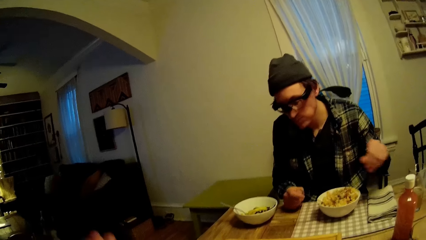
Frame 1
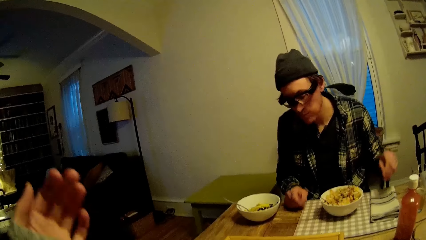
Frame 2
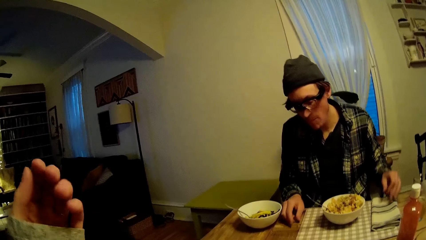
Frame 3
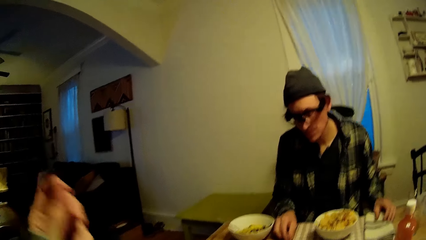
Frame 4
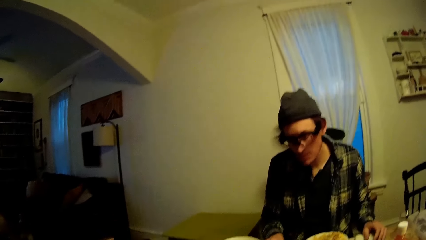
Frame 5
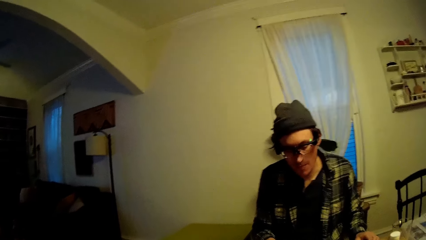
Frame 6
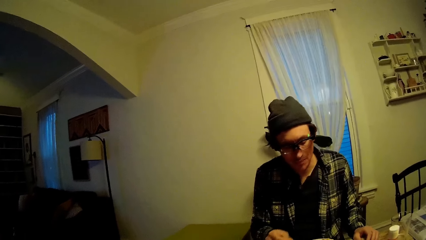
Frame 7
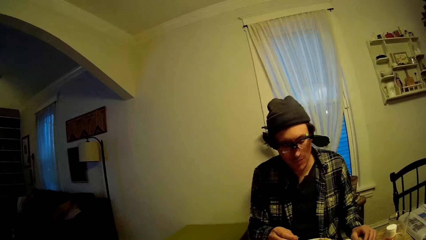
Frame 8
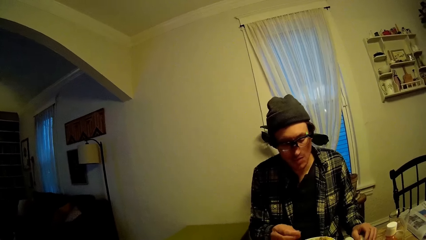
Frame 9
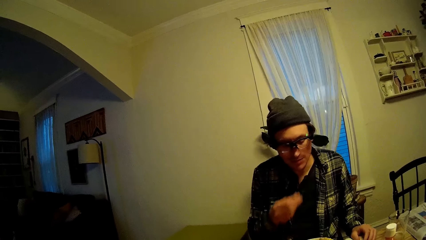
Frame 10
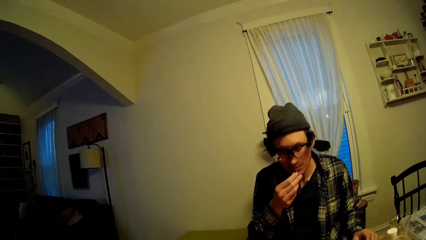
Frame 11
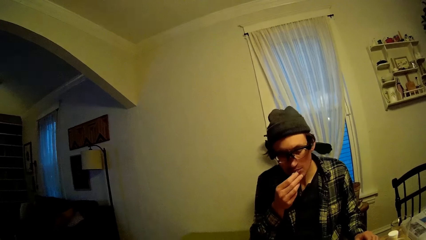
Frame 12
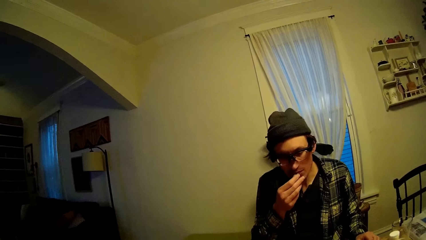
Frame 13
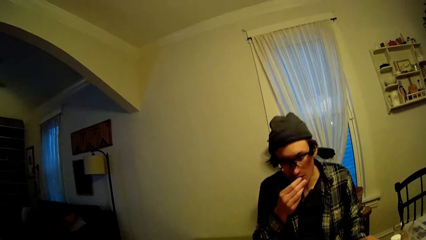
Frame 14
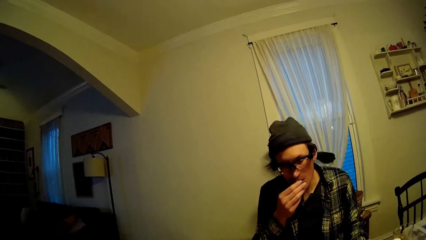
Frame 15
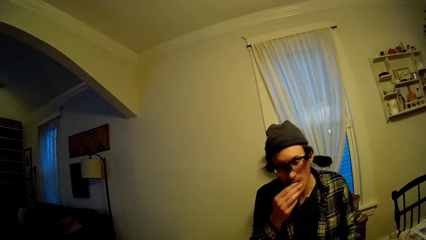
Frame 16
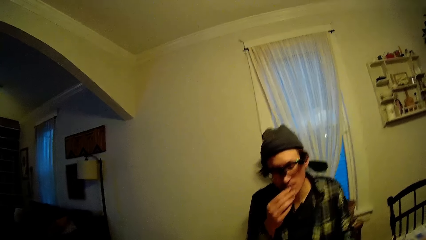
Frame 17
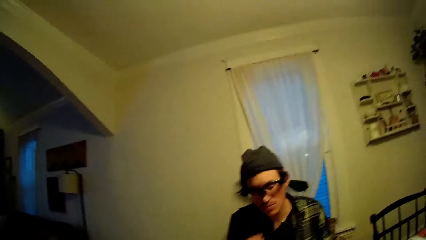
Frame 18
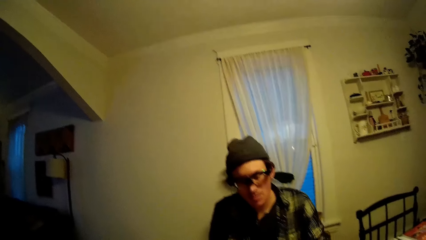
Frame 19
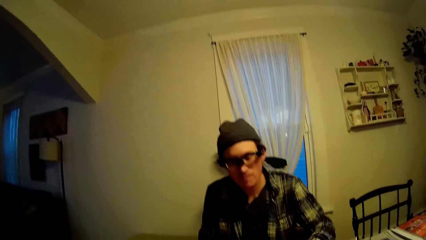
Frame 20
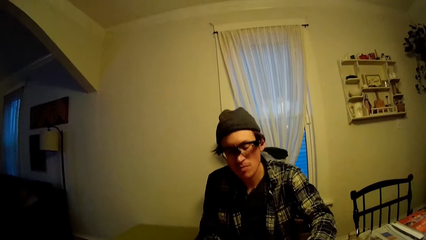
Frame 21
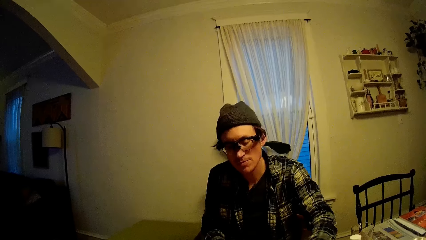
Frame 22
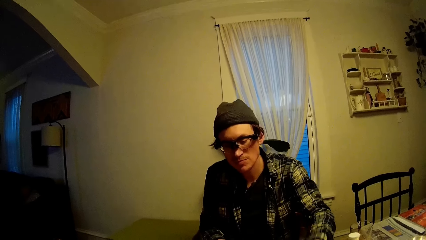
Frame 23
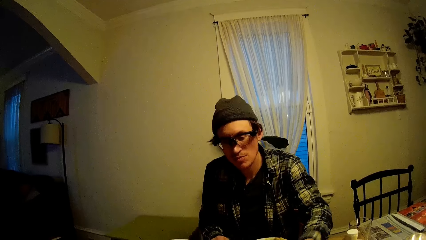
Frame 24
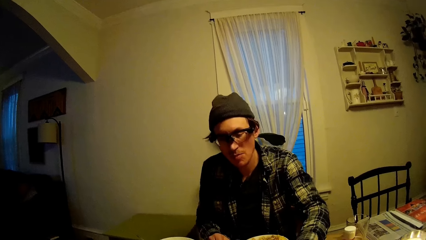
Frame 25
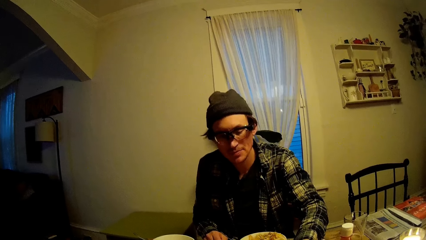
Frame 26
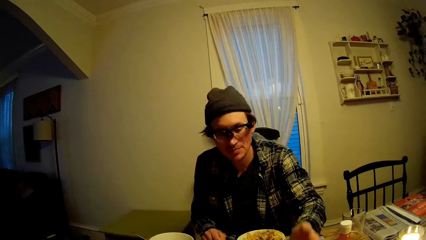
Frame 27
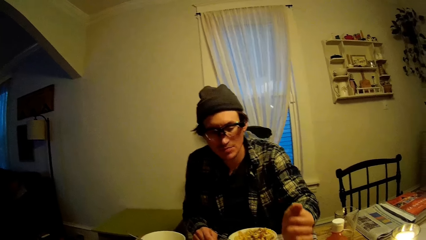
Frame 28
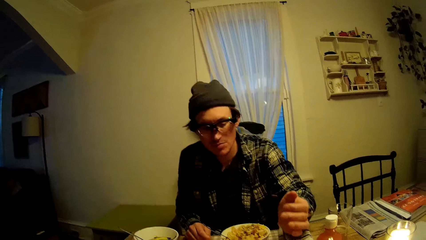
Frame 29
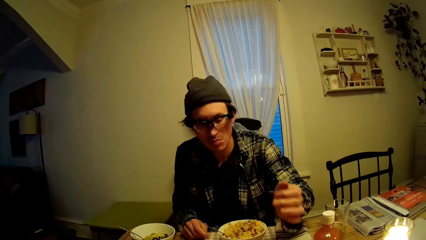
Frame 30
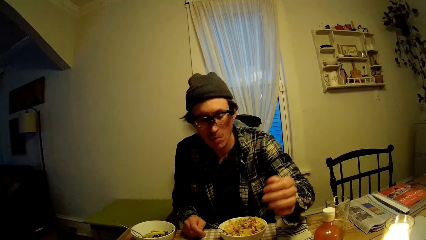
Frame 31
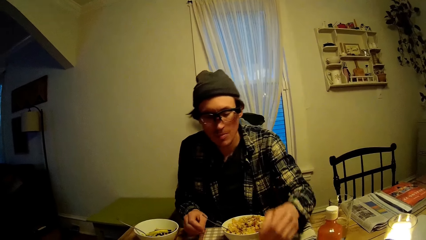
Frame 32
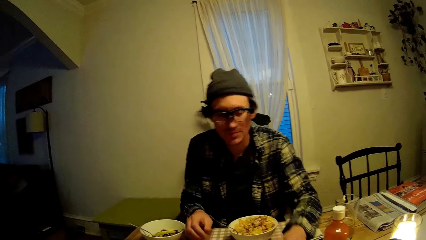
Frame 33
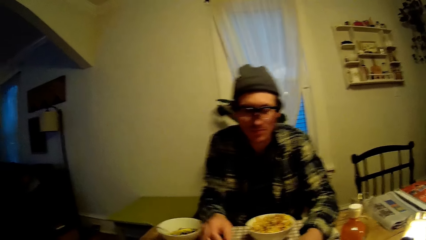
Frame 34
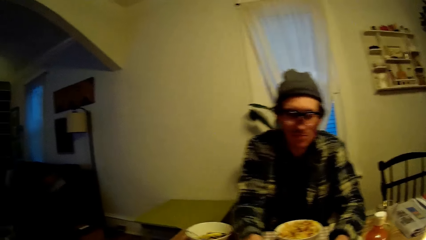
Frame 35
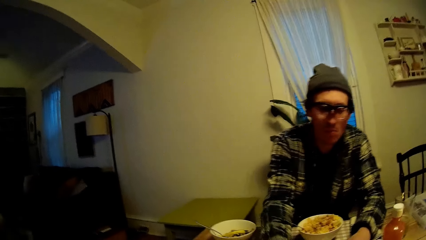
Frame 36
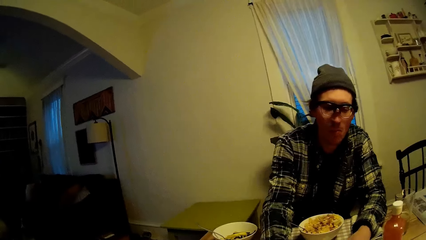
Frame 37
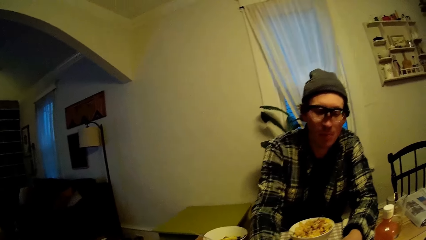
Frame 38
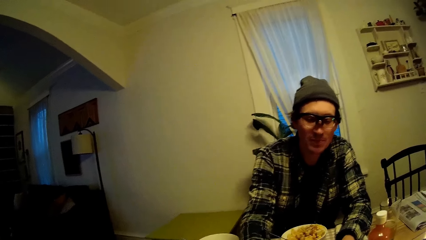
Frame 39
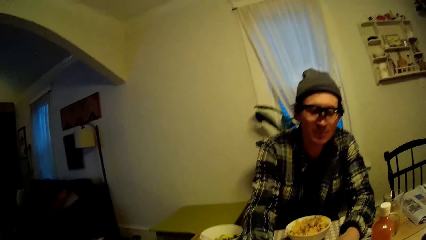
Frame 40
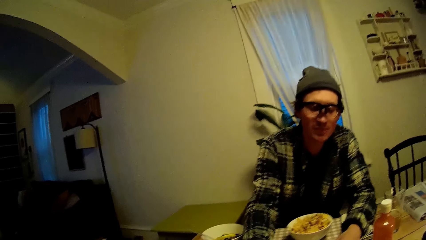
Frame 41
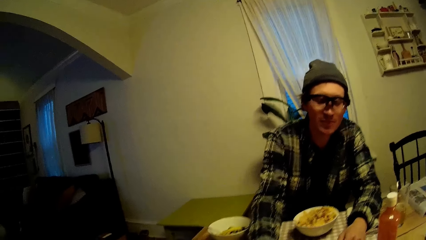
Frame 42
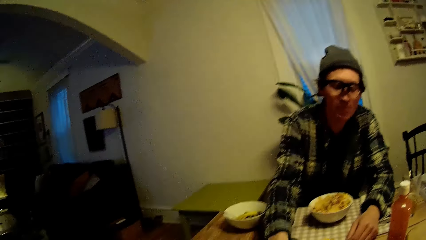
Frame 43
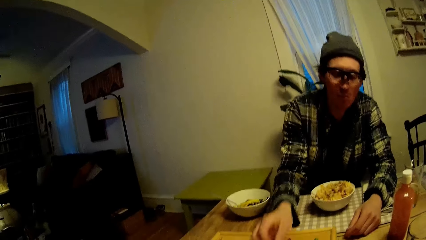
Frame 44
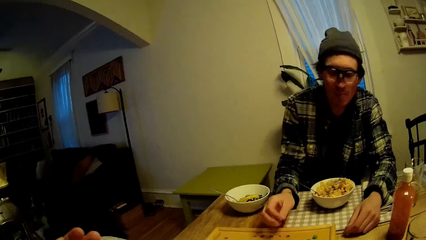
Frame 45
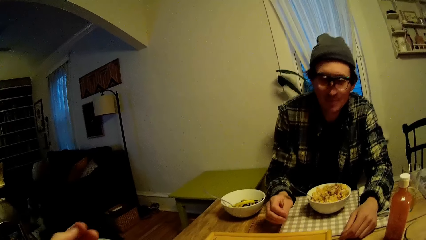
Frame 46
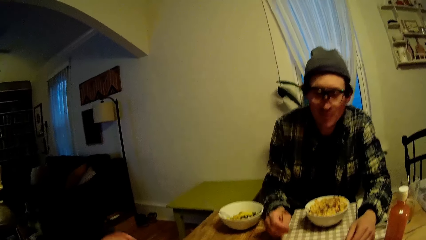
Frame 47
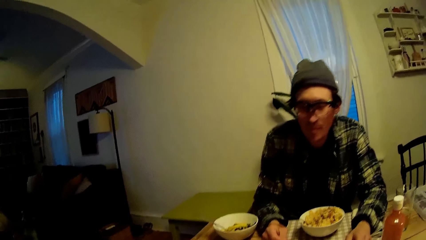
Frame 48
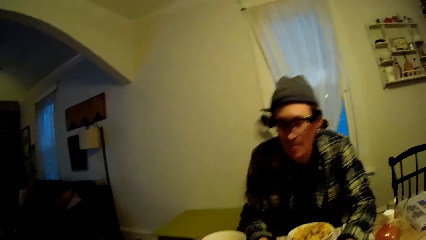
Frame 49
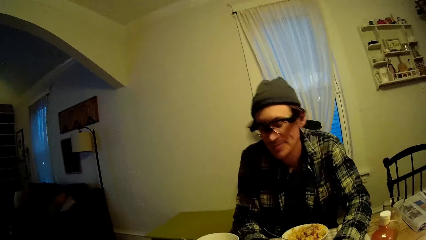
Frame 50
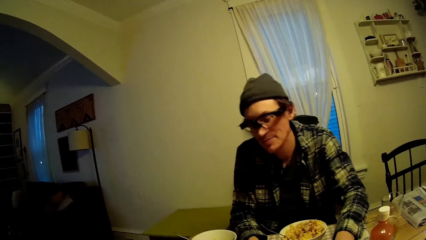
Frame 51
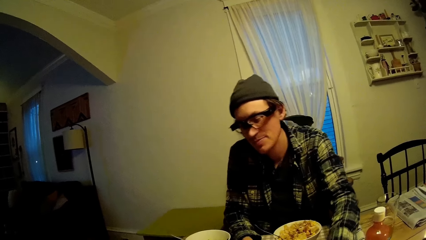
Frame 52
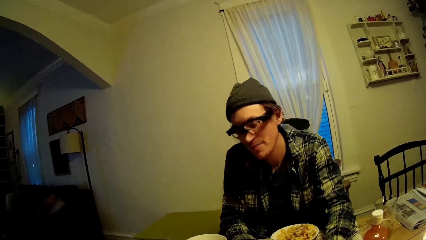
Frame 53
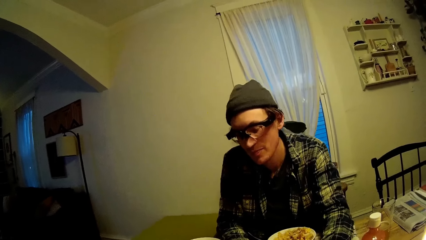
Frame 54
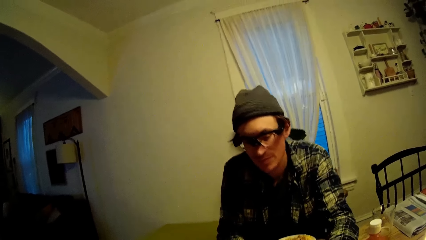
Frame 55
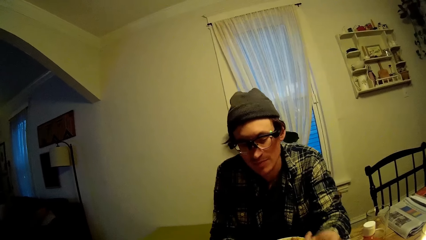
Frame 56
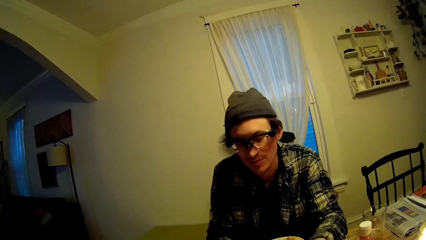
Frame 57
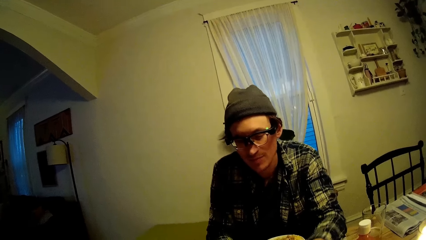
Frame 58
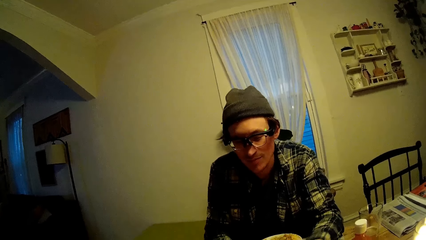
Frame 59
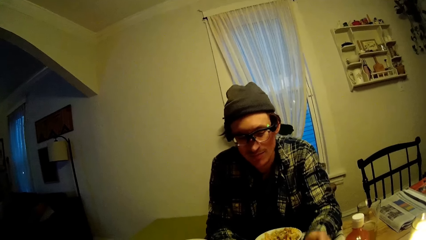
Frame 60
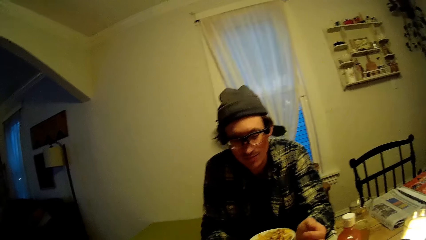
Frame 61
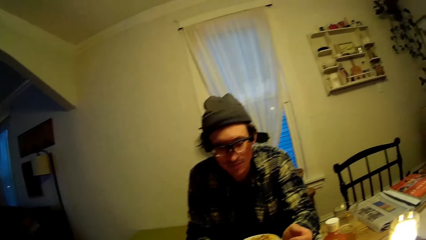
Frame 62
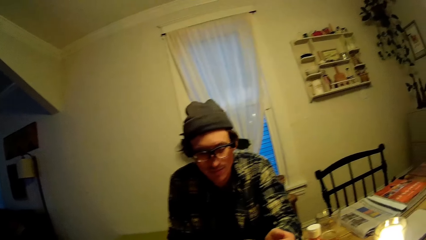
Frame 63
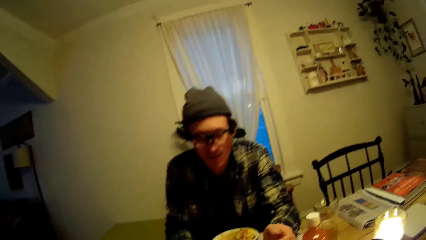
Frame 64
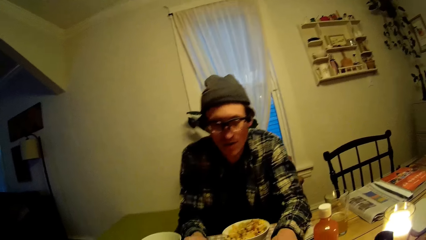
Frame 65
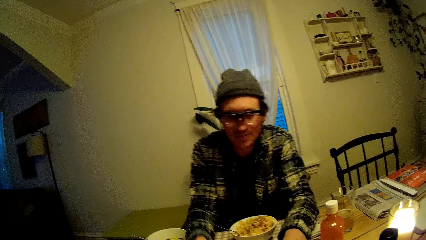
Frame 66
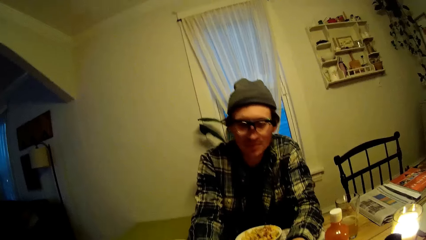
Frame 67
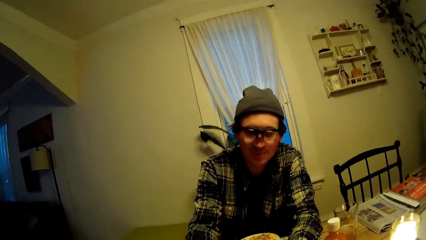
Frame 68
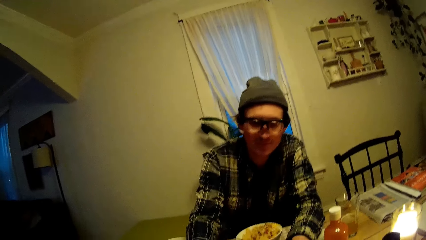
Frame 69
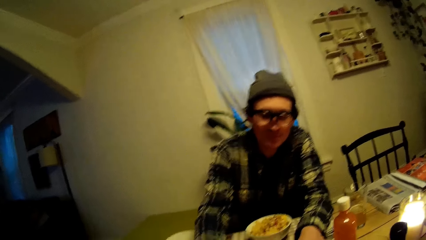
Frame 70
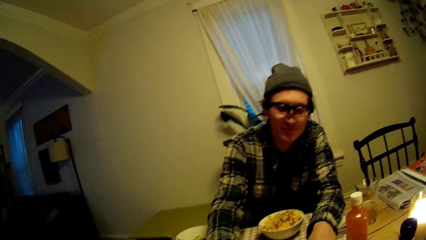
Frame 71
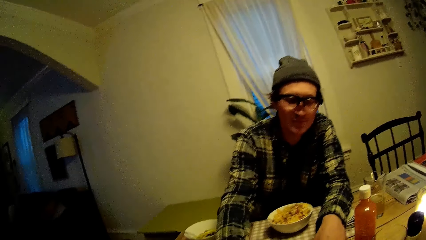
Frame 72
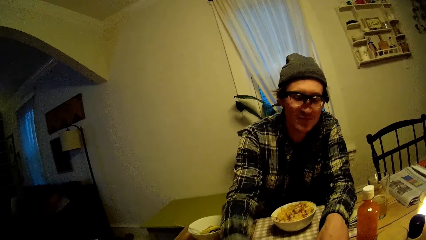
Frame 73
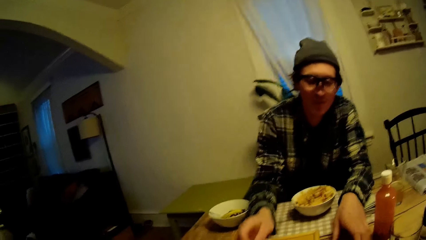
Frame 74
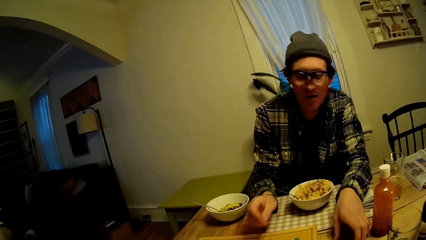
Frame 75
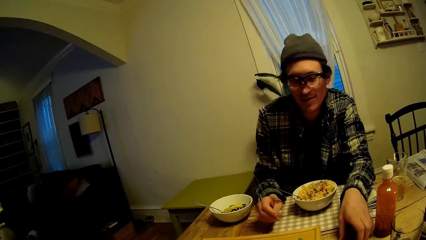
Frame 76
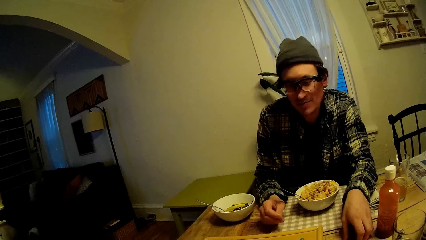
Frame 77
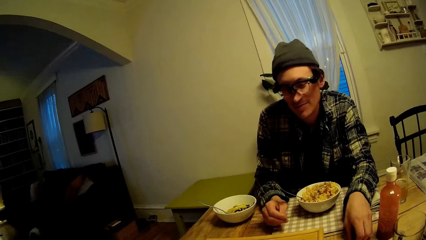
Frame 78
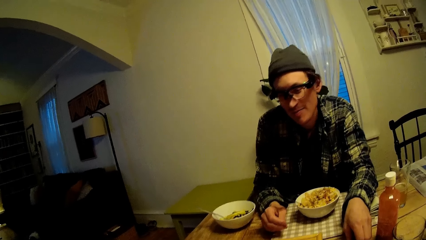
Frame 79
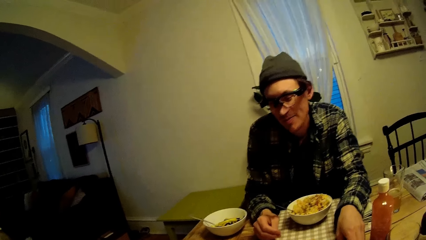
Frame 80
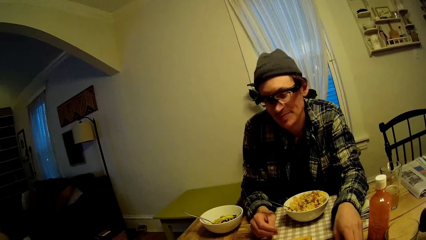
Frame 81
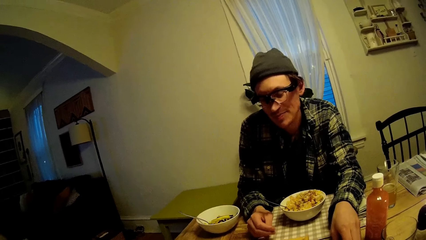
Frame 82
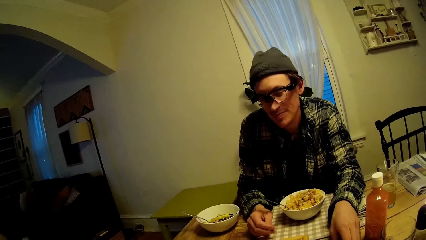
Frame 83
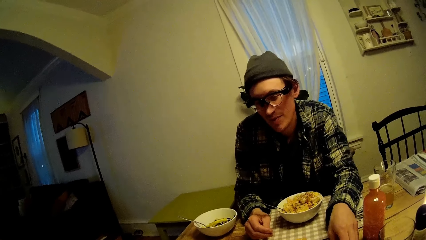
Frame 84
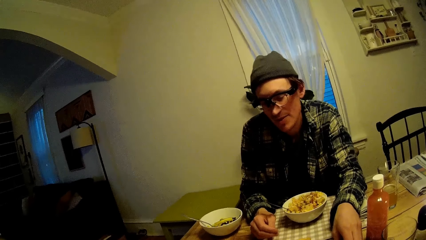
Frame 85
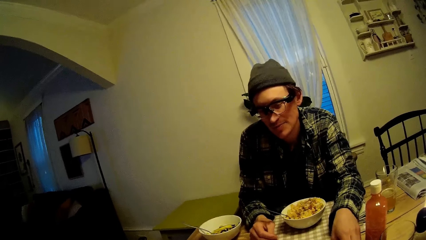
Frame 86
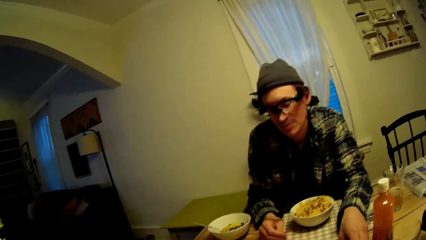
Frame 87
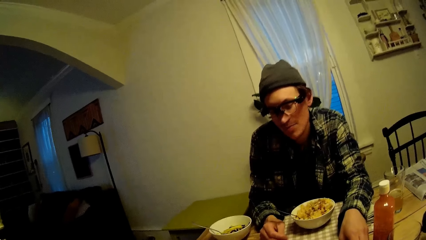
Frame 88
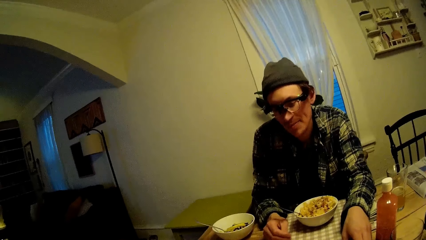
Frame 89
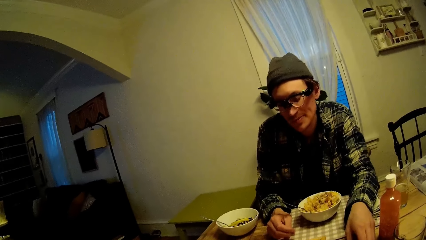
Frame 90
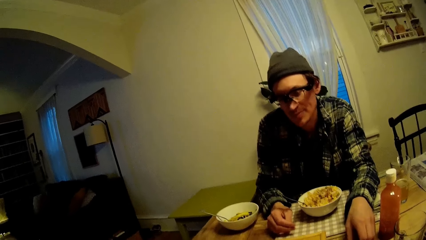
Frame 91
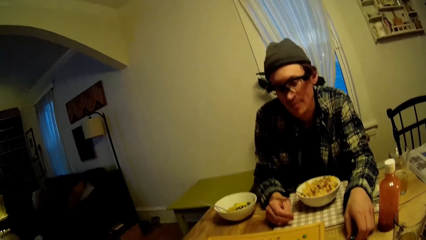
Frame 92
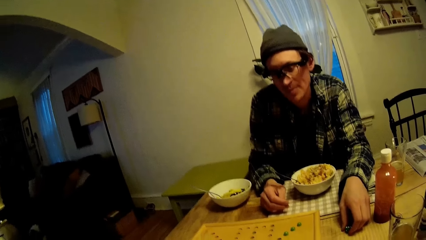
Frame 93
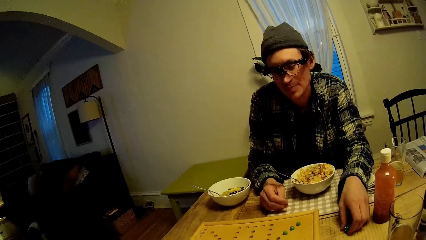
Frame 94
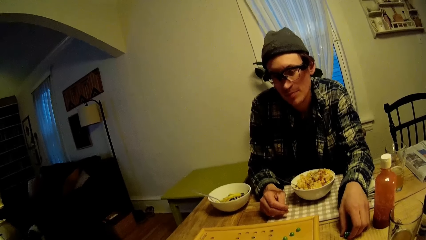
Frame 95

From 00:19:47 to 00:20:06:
The camera wearer plays. She raises her right hand. A man drops his left hand on the table. The man puts a portion of food in his mouth with his right hand. The camera wearer plays. The man plays and tosses the dice with his left hand. The camera wearer plays. The man plays and tosses the dice with his left hand. The camera wearer plays.
